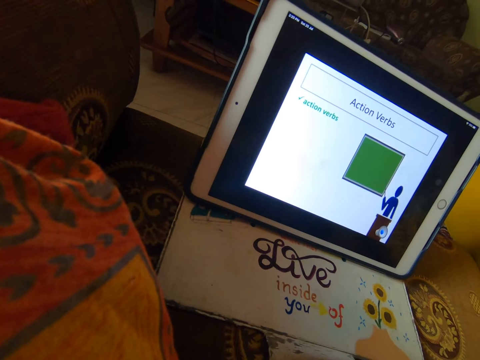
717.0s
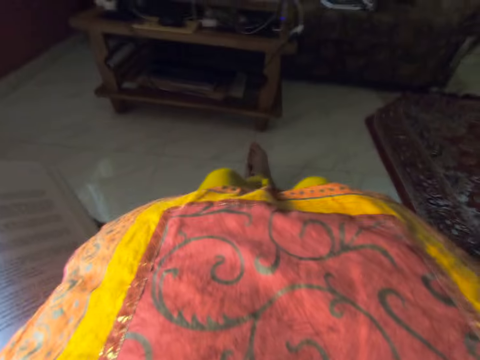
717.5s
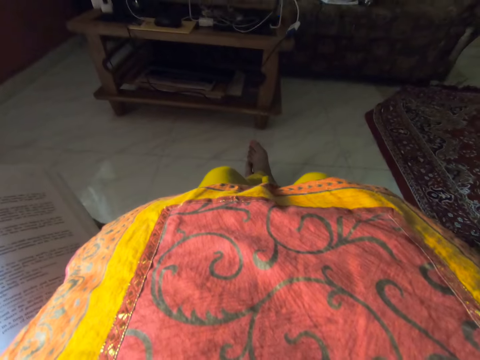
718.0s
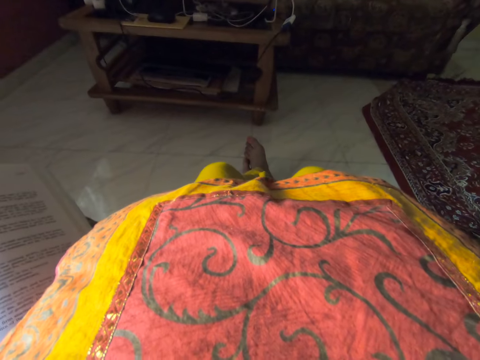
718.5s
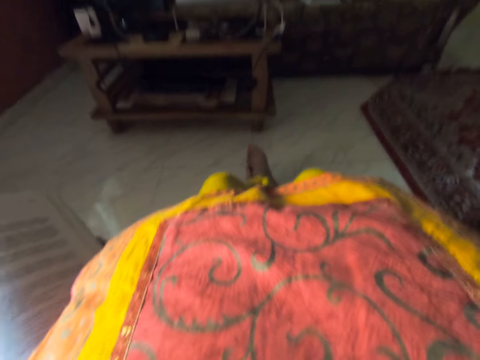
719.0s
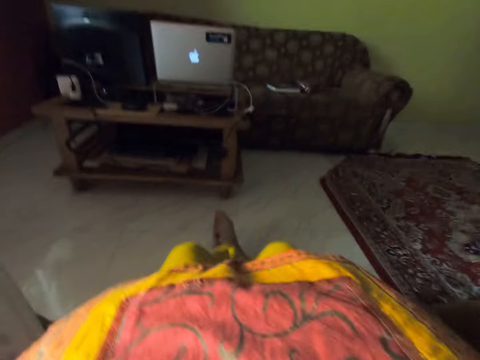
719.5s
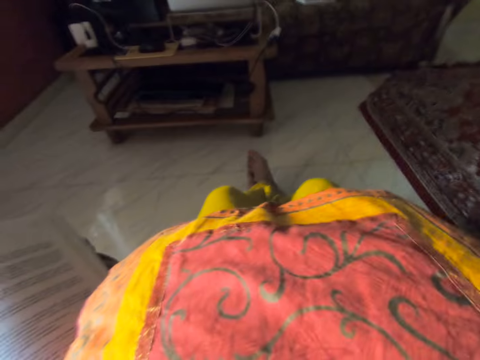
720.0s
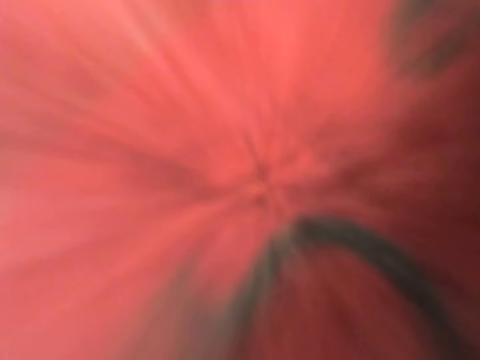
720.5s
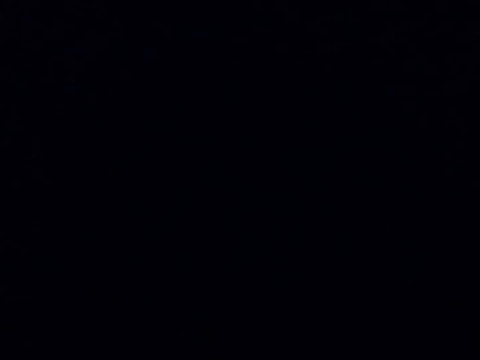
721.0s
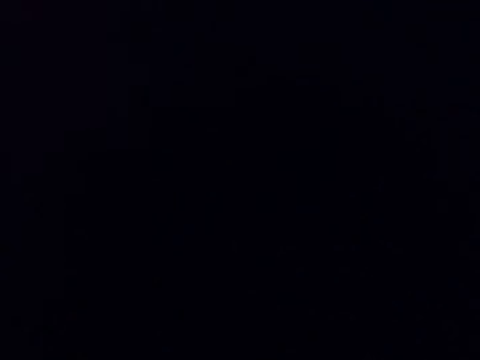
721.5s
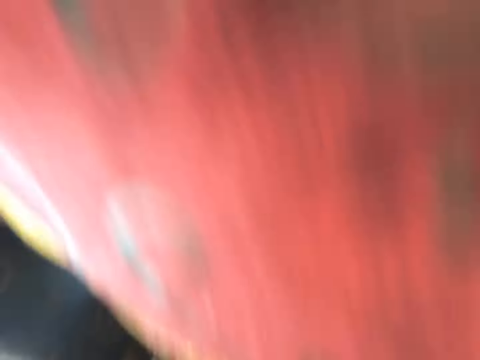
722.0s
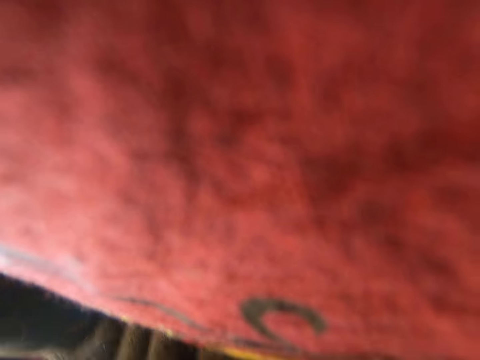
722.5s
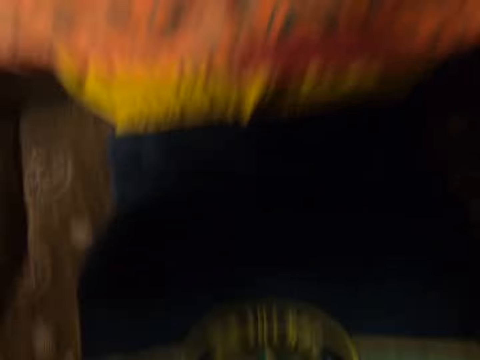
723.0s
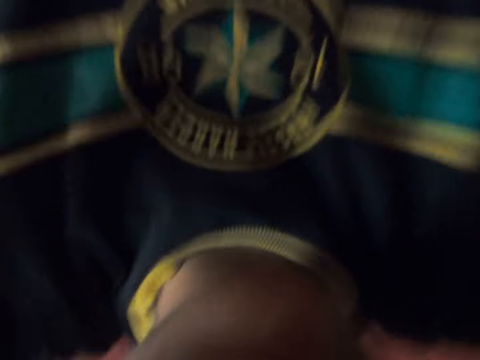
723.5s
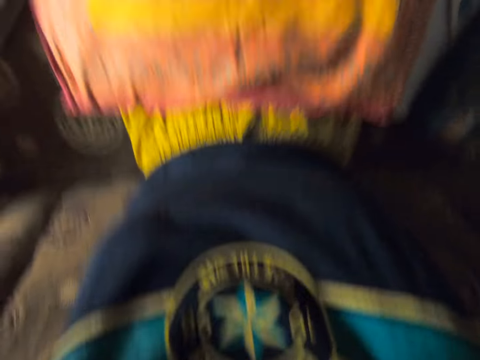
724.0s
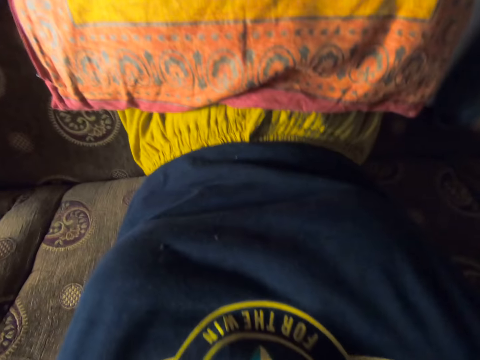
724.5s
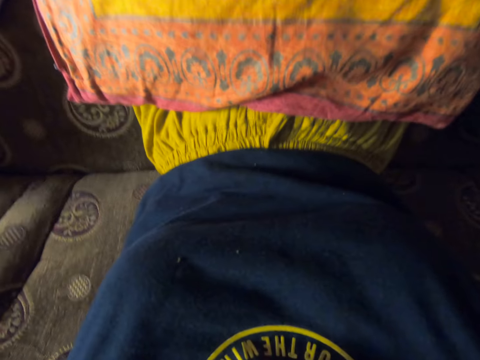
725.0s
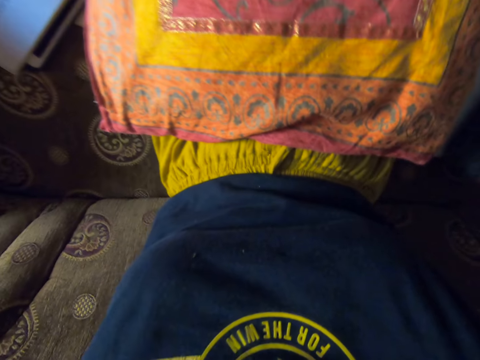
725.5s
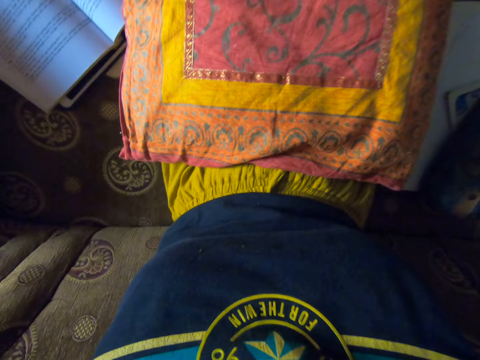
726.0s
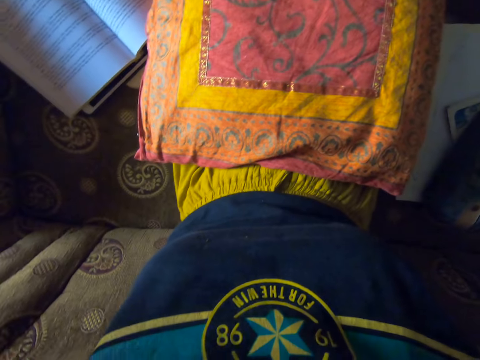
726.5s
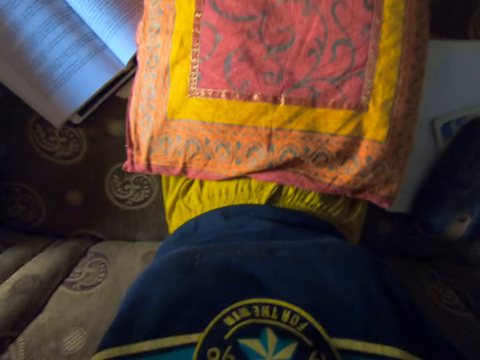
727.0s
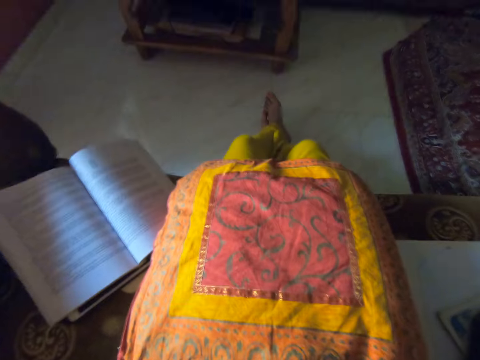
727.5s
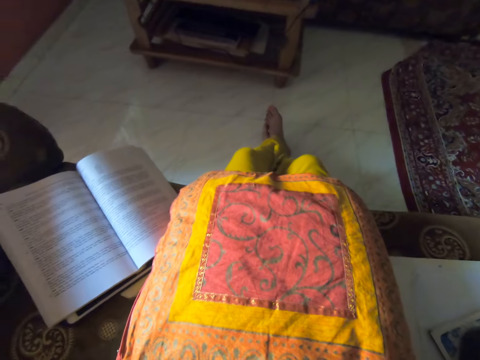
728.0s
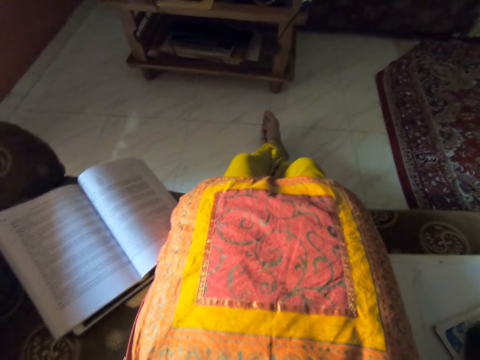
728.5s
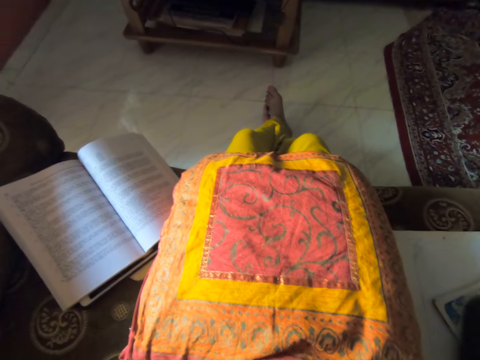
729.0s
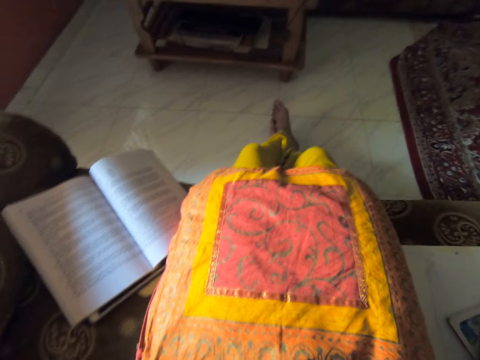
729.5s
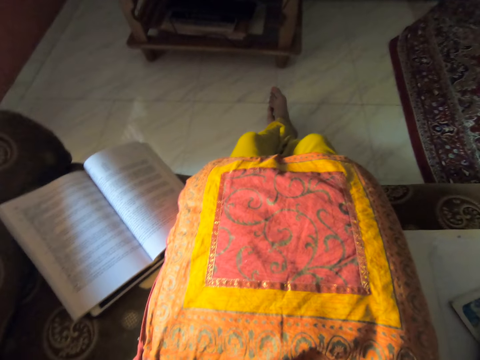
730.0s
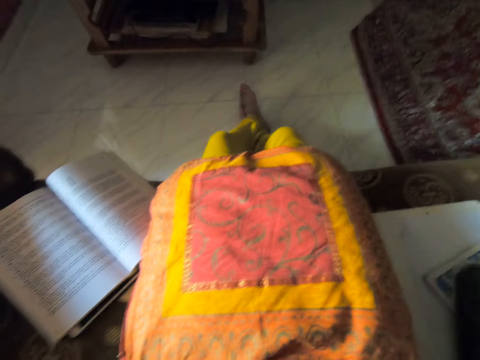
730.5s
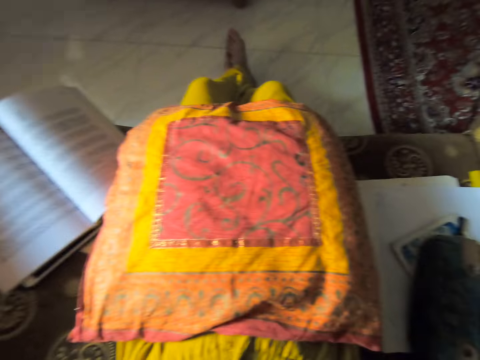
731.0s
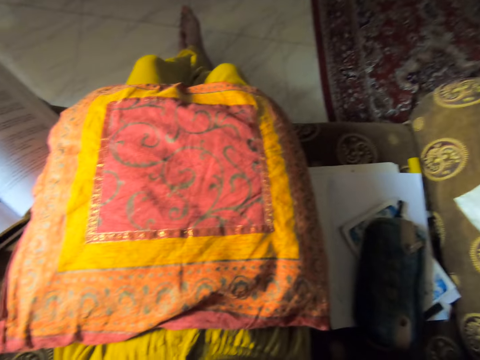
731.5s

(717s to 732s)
The camera wearer looks around. They touch the camera. They adjust the camera.

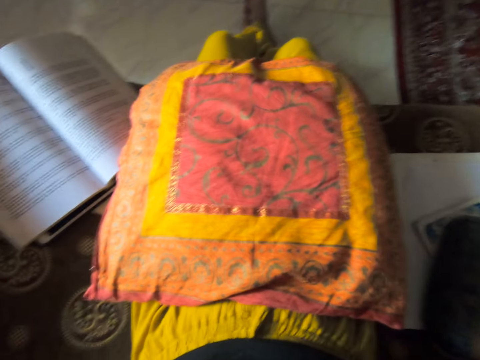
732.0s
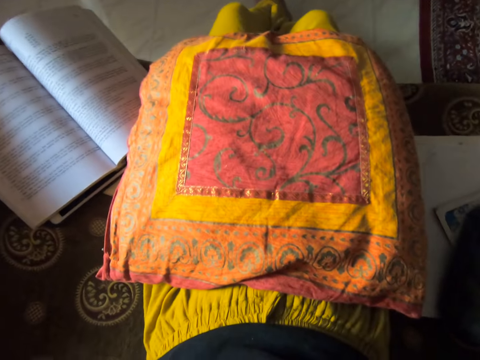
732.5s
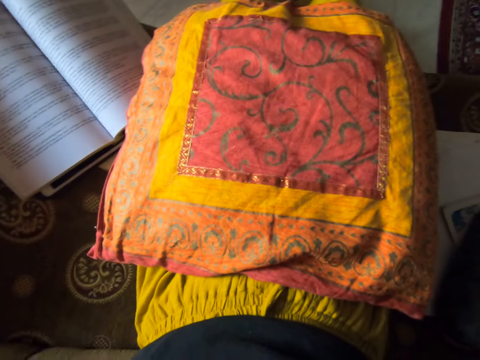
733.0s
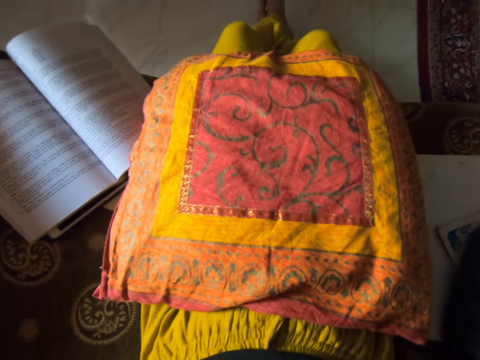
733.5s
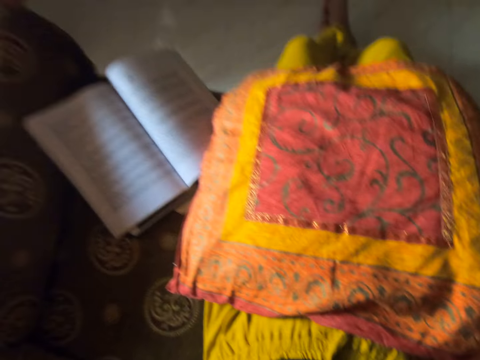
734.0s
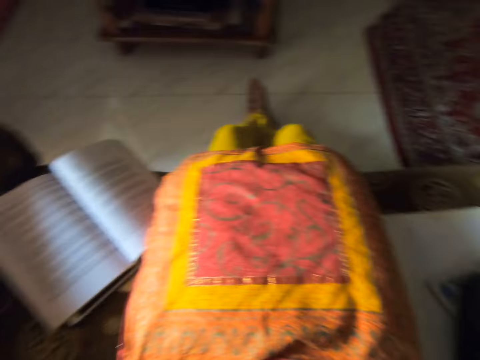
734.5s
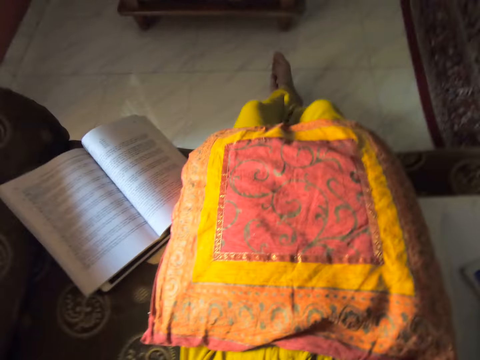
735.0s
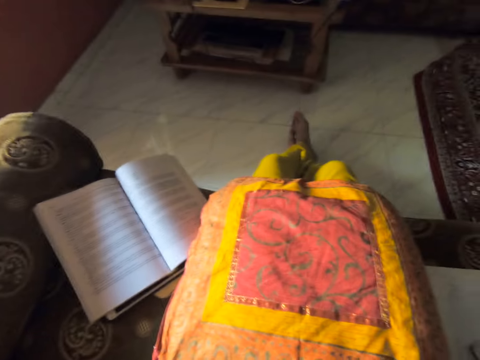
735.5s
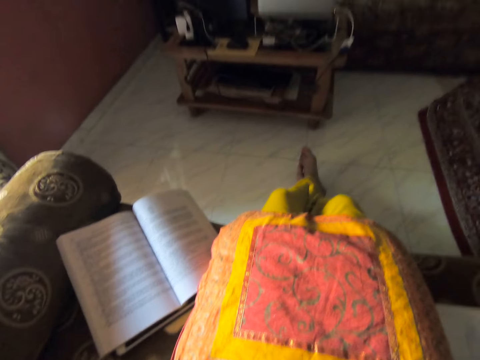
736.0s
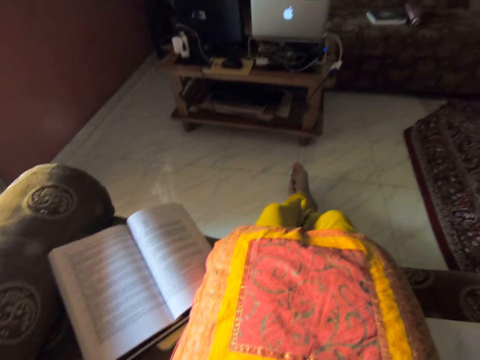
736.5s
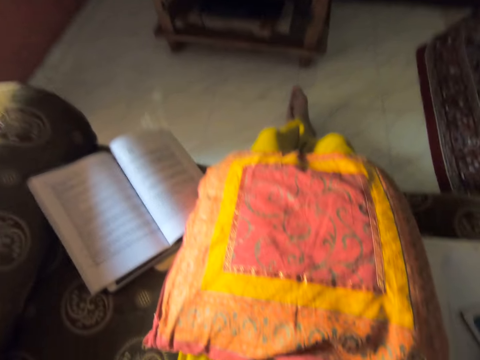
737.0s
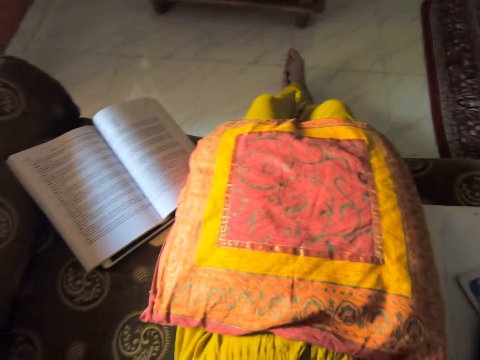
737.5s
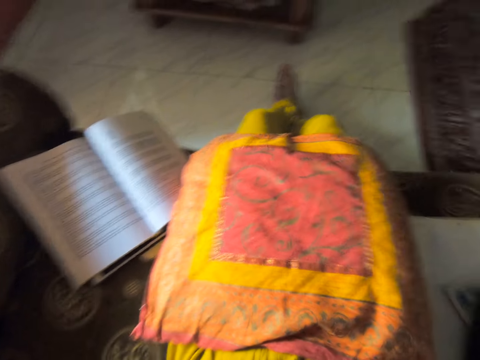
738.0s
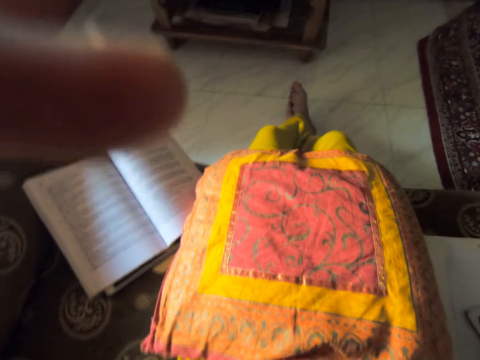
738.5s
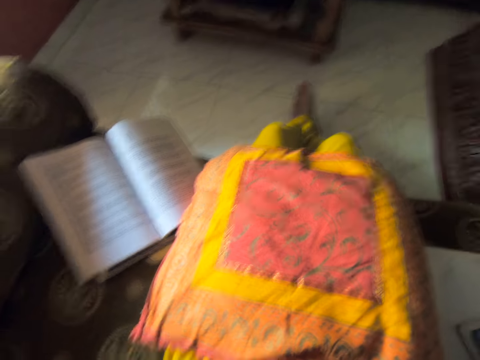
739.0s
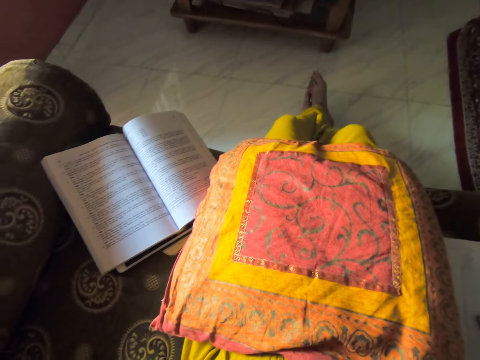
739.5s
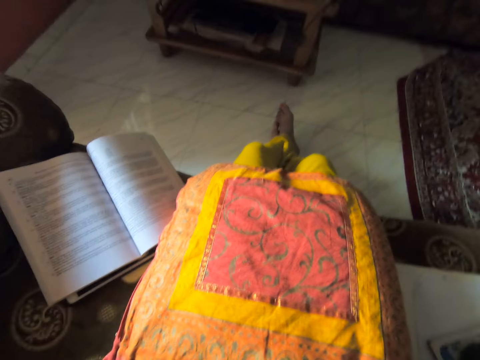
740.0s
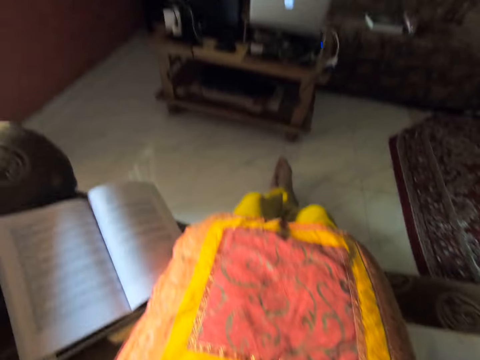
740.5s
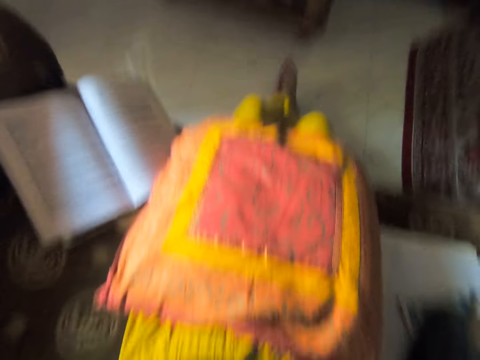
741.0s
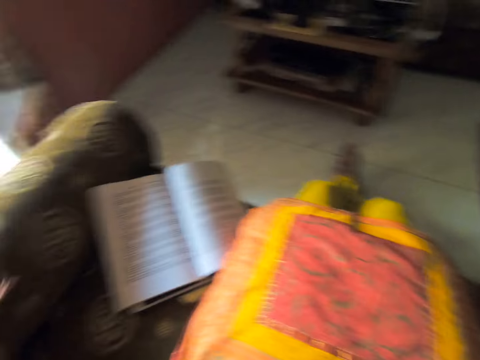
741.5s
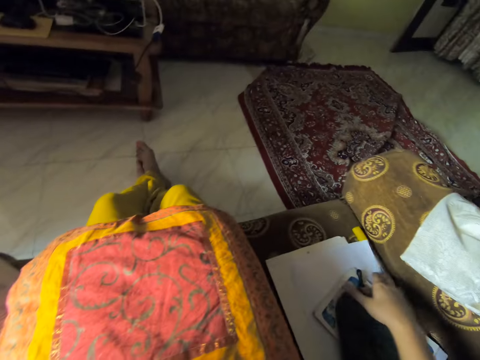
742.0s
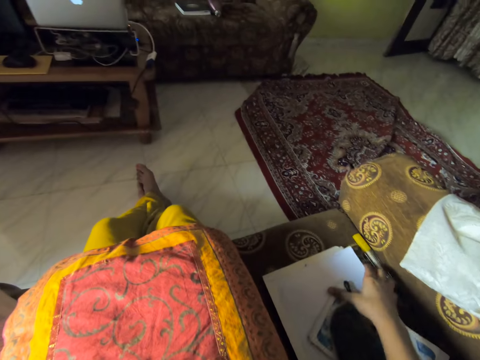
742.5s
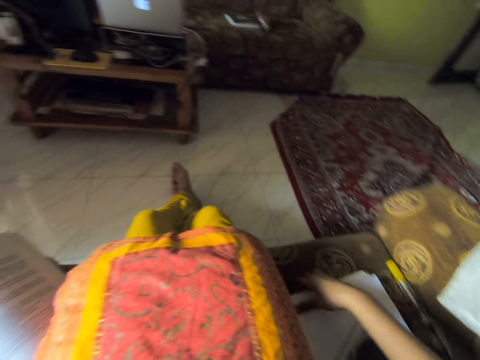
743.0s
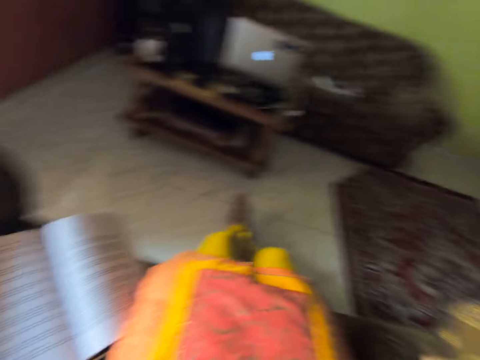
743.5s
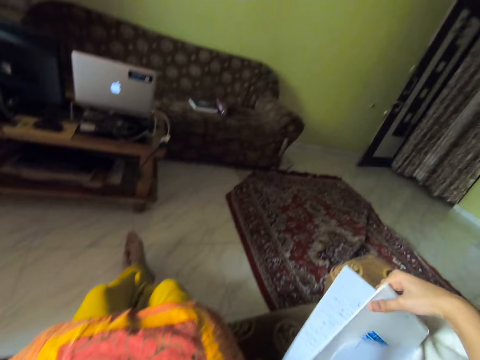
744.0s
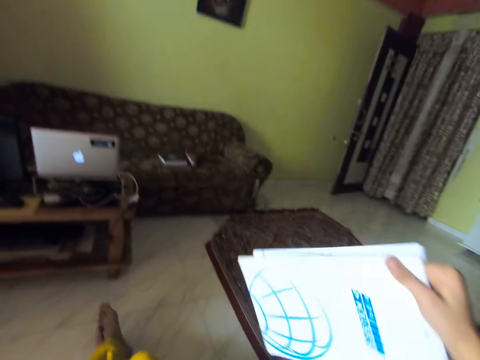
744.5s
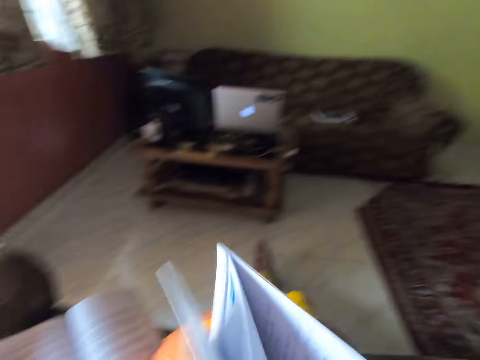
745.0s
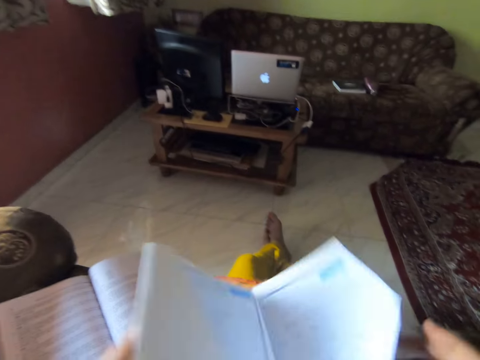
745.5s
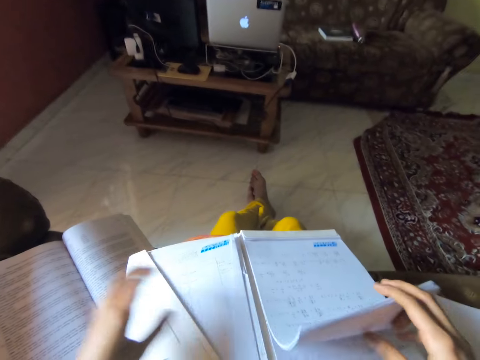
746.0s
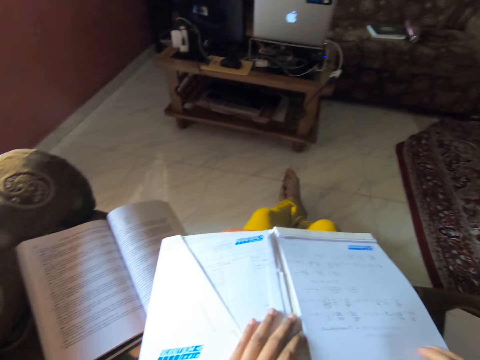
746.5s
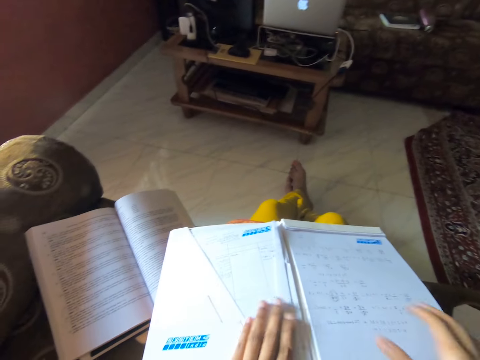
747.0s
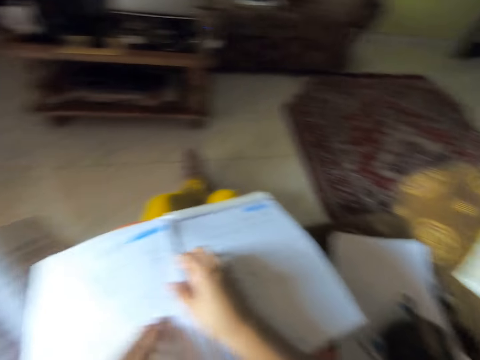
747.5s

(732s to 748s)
The camera wearer touches the notebook. They pick a notebook. They open the notebook. They look at the notebook.
